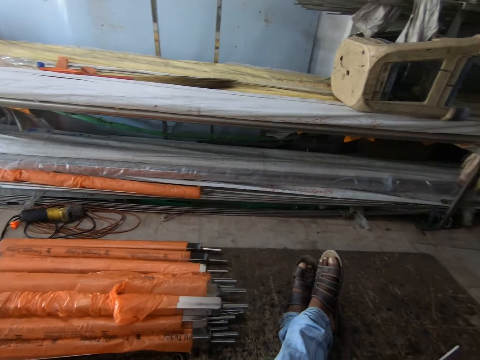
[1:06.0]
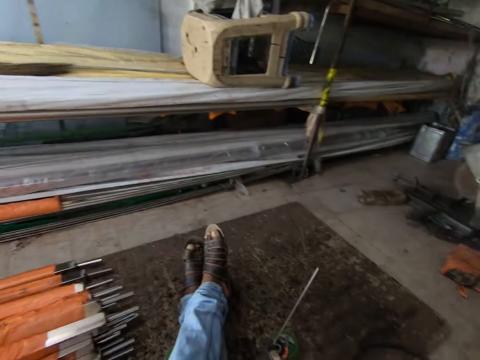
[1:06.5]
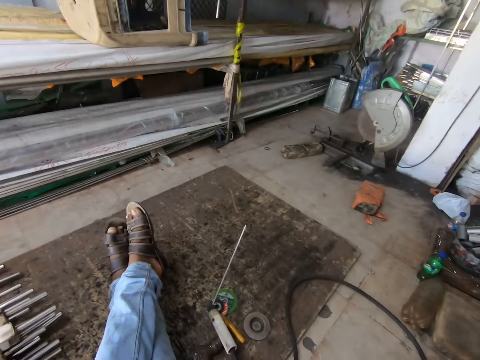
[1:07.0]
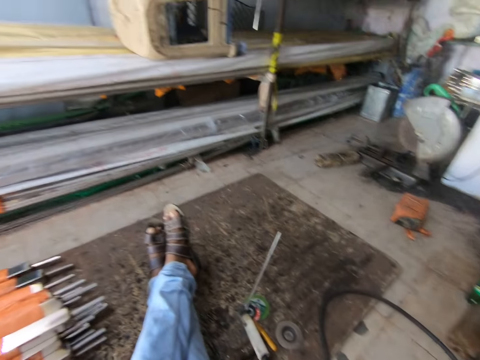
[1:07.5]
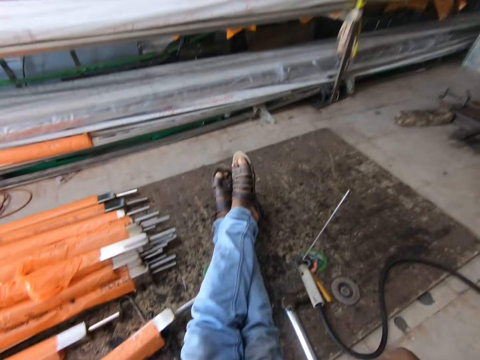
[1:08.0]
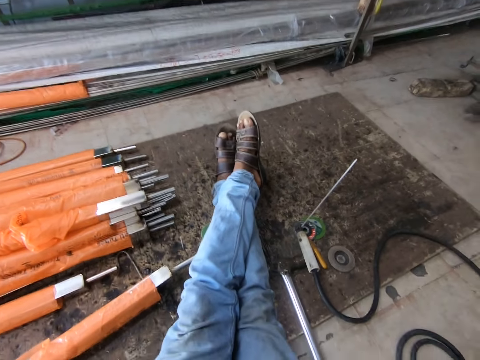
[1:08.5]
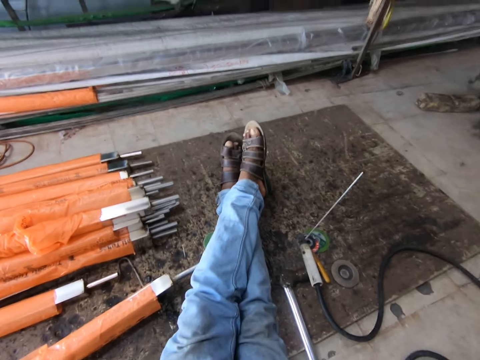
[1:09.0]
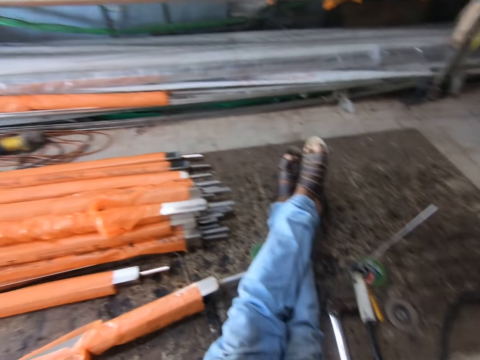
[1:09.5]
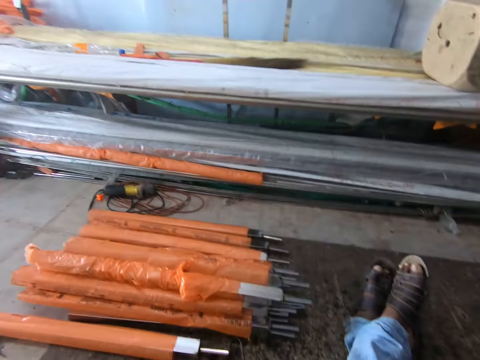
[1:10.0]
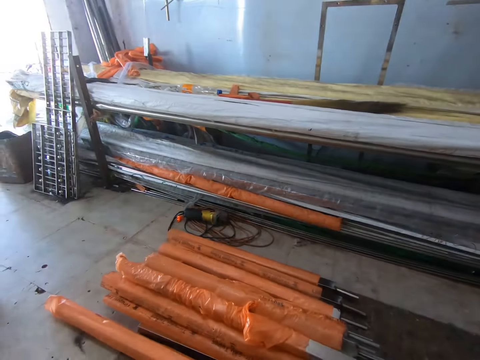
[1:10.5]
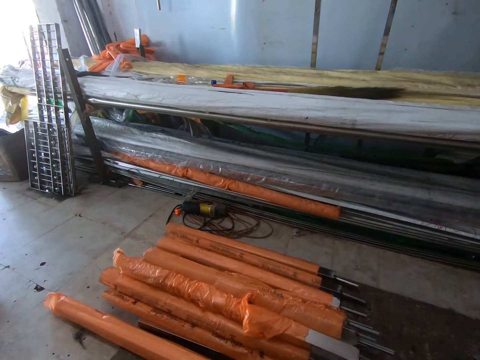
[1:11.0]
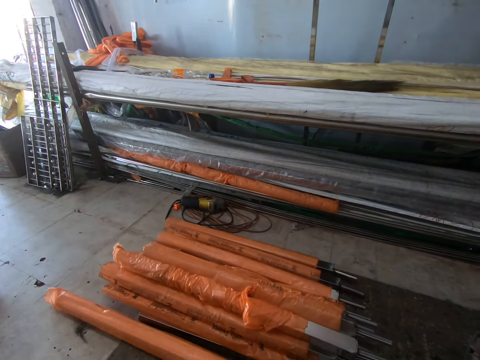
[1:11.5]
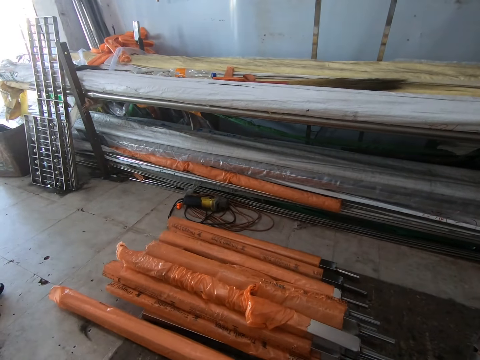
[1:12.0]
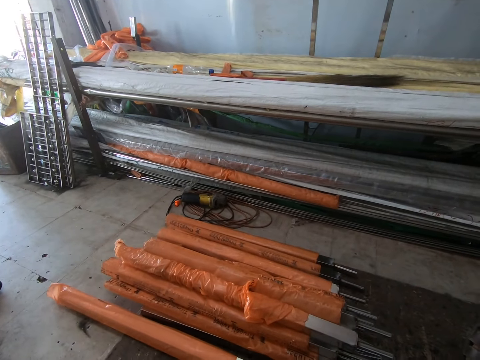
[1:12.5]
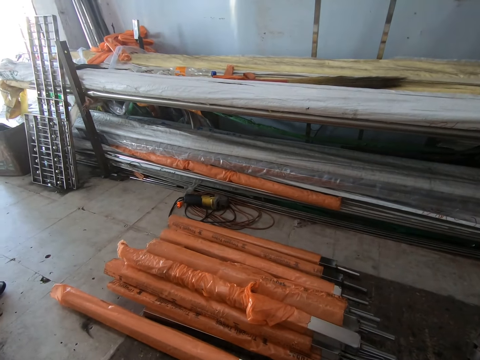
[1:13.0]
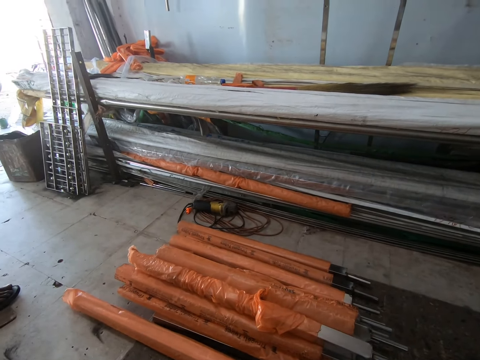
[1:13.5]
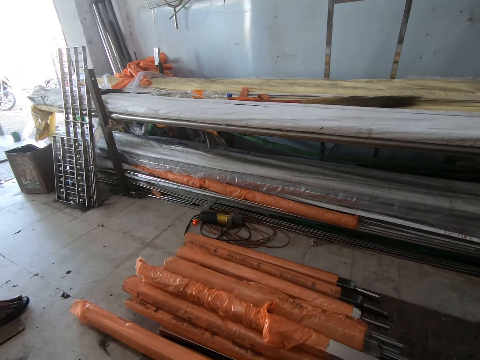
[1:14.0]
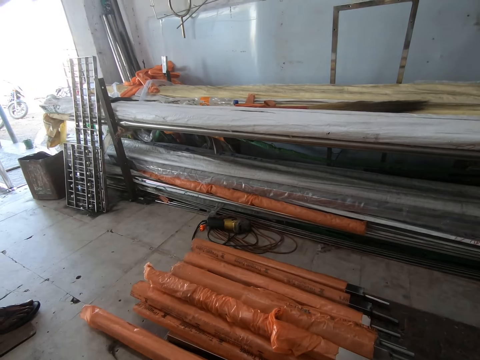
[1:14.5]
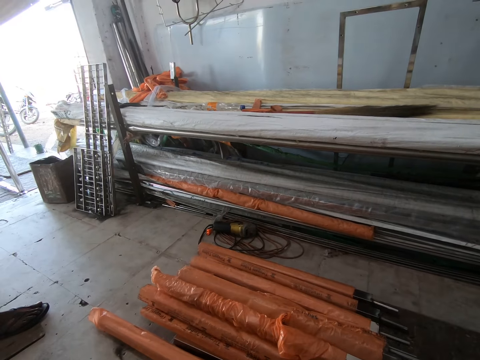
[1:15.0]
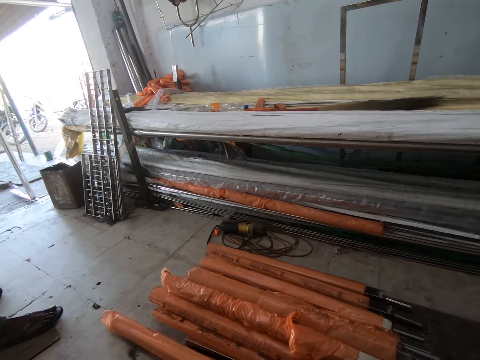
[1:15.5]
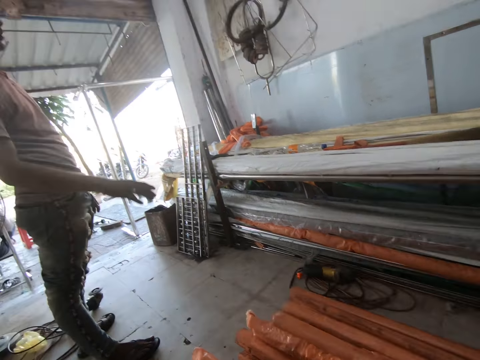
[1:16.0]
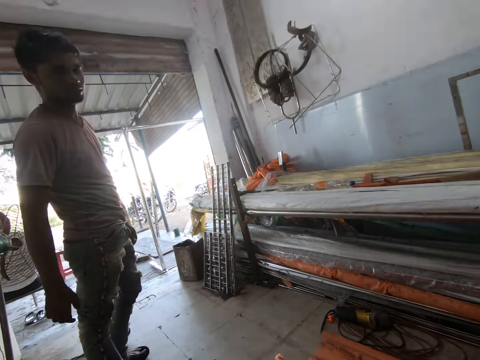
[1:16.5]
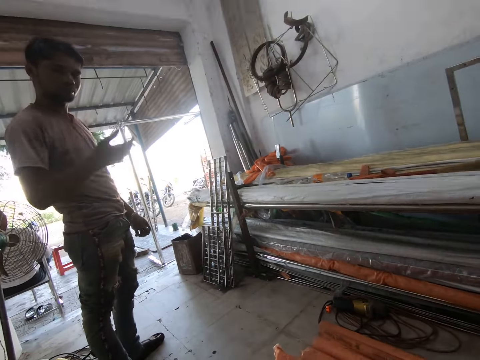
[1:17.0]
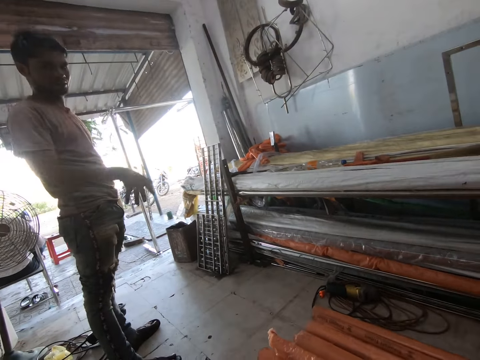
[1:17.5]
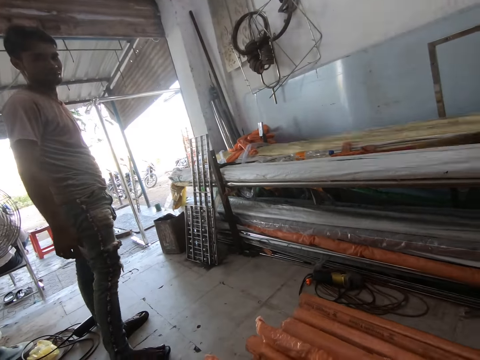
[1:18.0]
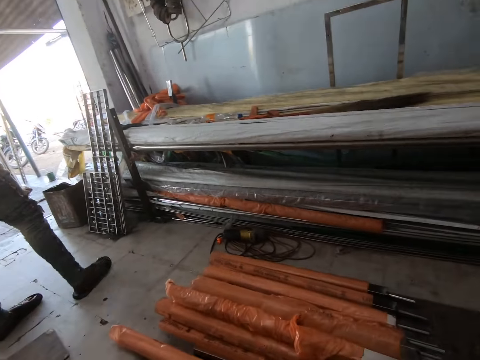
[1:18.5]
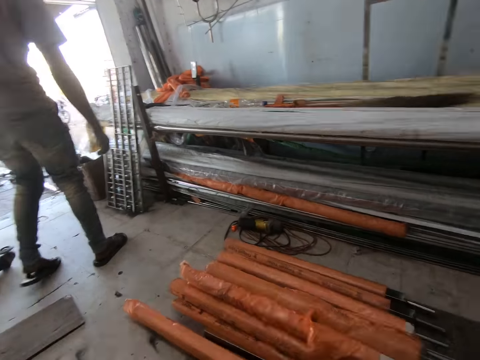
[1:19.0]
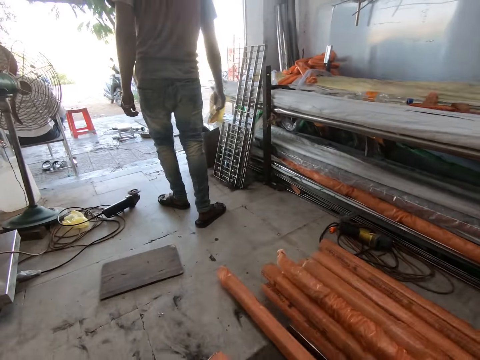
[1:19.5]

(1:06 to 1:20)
The camera wearer interacts with a man. They interact with the man.

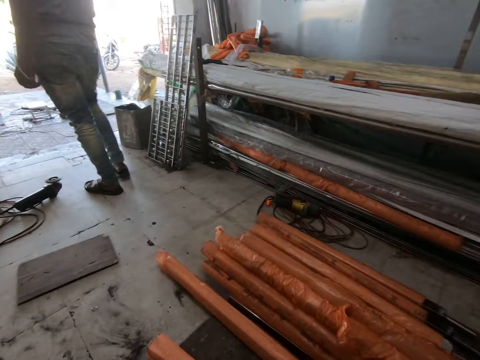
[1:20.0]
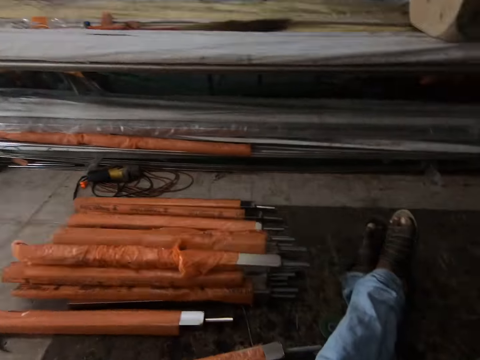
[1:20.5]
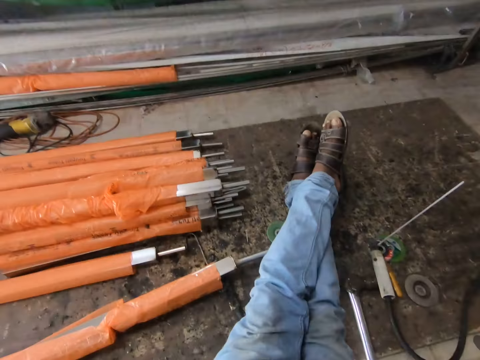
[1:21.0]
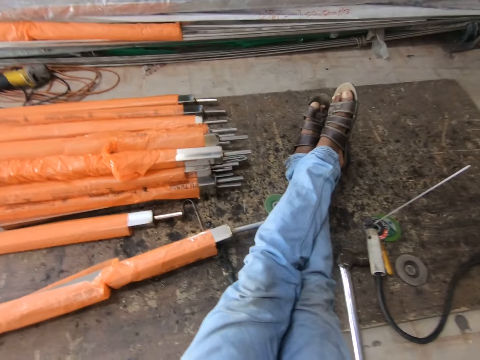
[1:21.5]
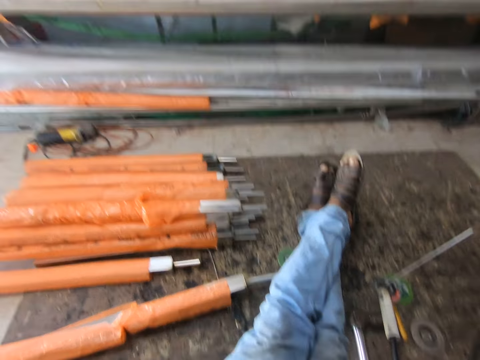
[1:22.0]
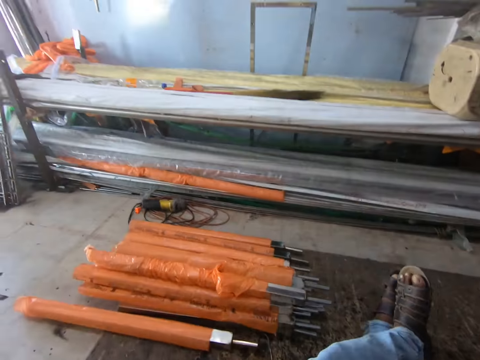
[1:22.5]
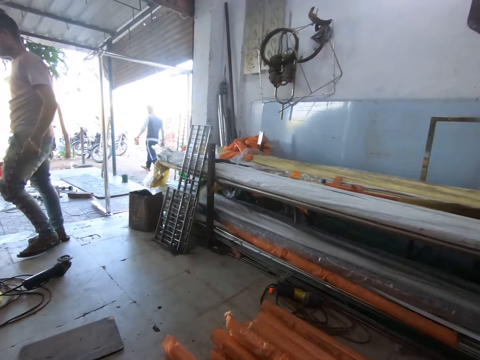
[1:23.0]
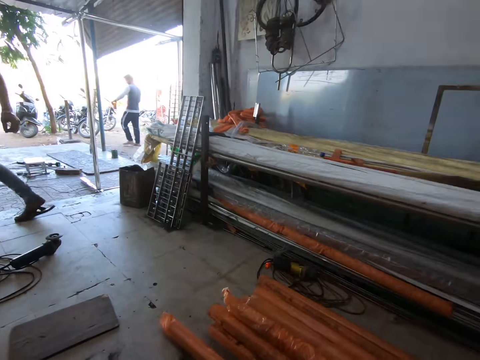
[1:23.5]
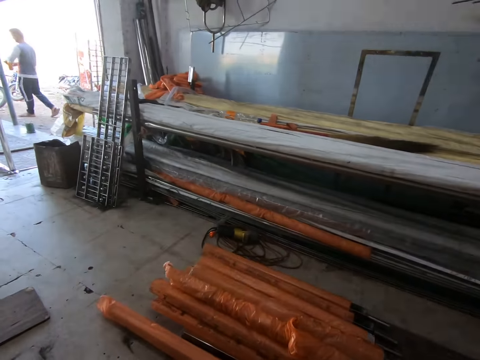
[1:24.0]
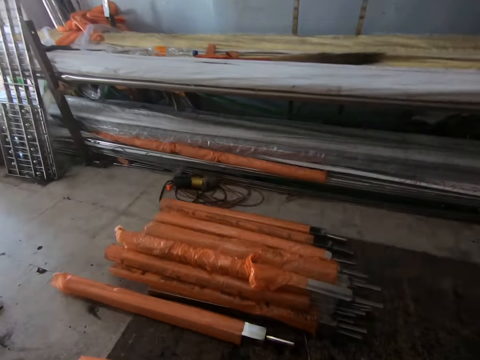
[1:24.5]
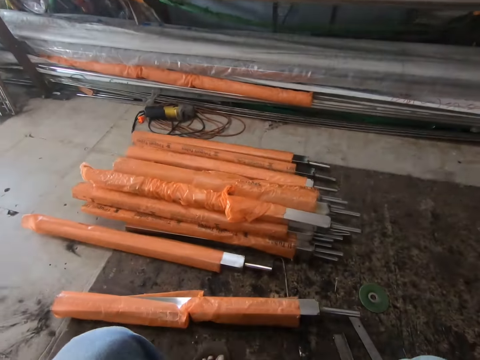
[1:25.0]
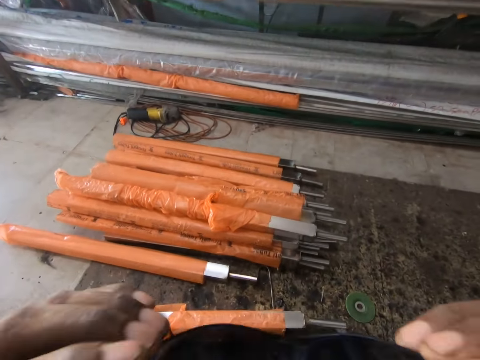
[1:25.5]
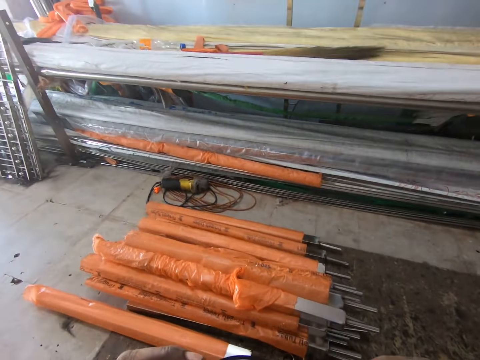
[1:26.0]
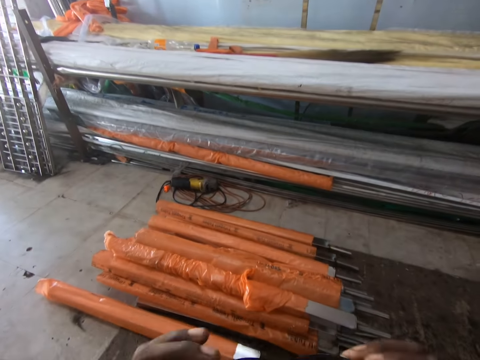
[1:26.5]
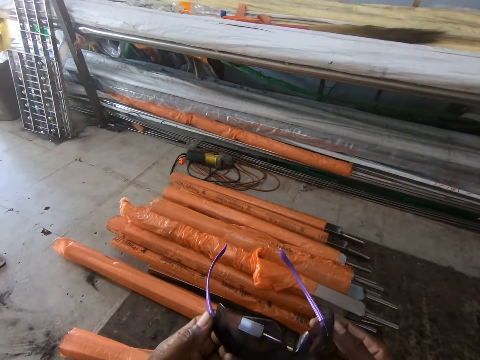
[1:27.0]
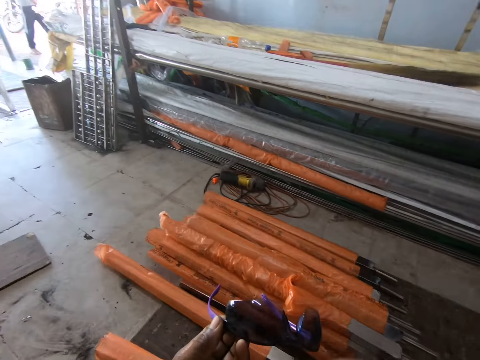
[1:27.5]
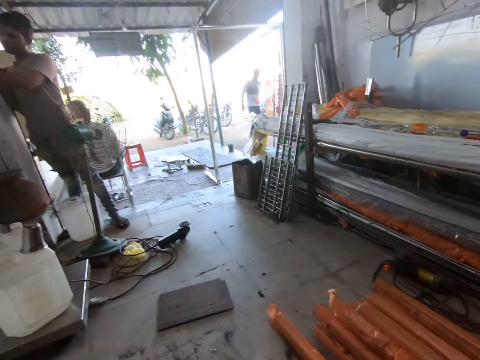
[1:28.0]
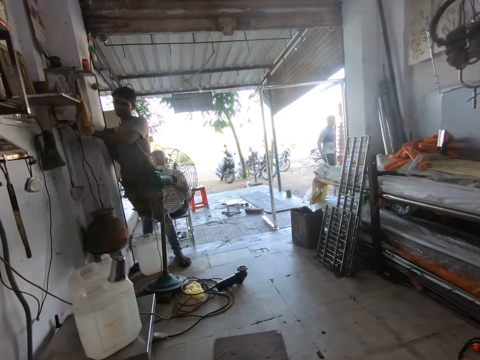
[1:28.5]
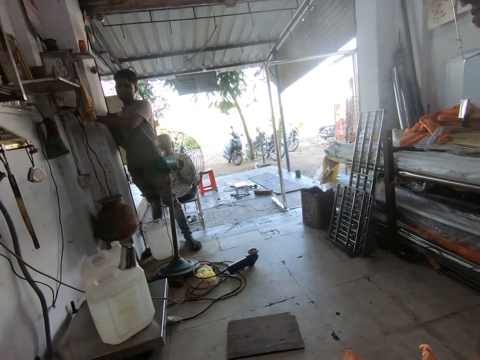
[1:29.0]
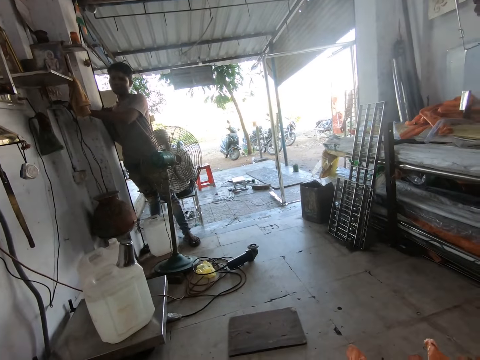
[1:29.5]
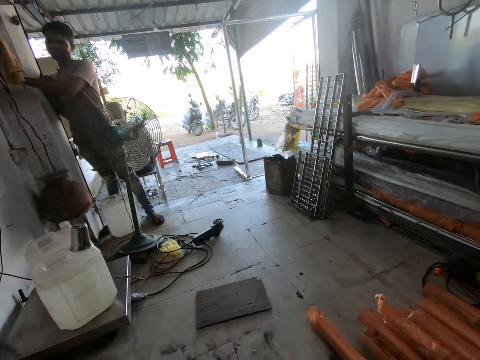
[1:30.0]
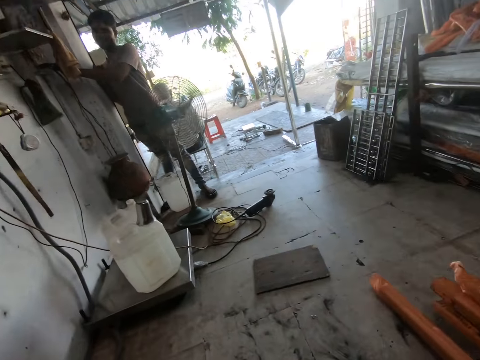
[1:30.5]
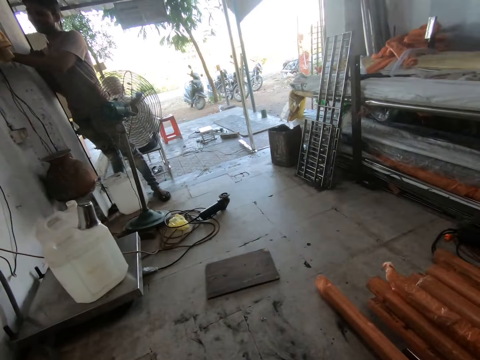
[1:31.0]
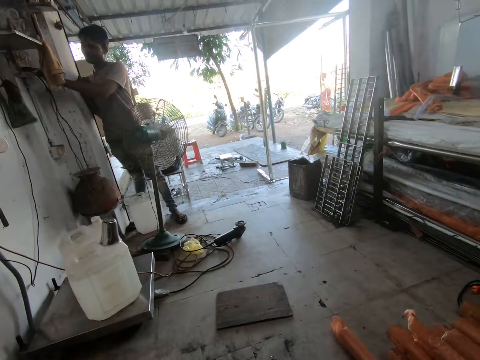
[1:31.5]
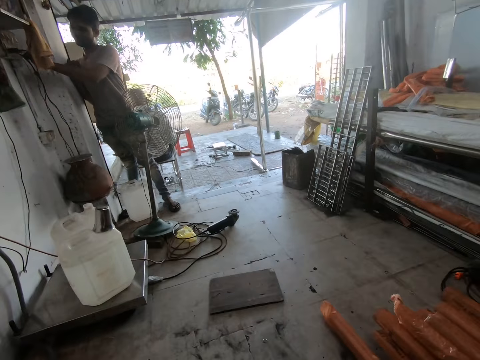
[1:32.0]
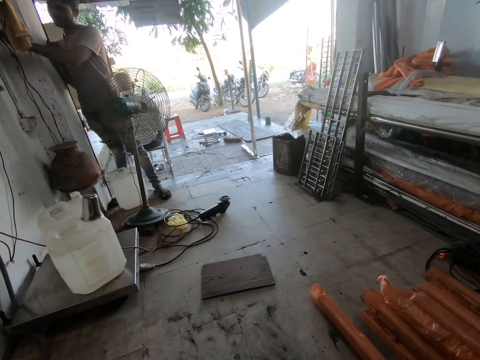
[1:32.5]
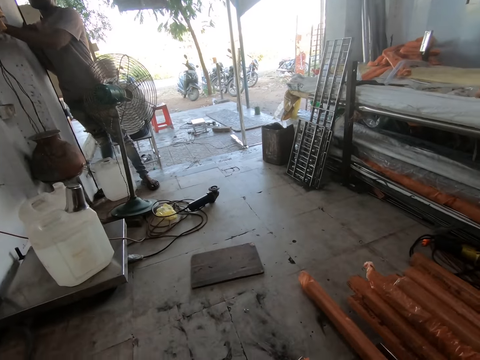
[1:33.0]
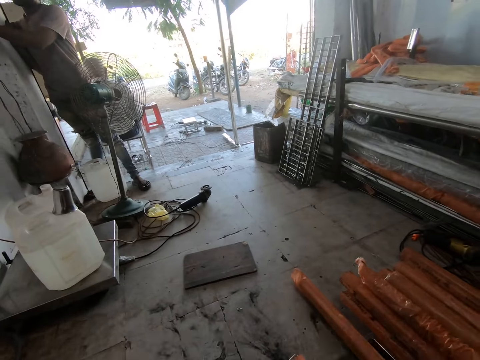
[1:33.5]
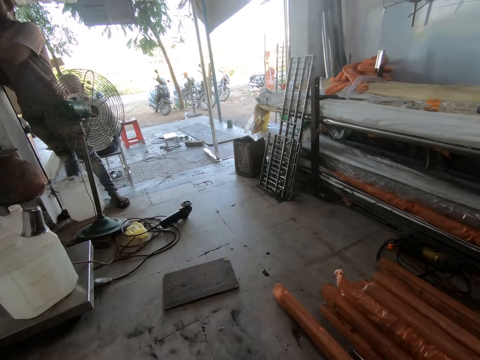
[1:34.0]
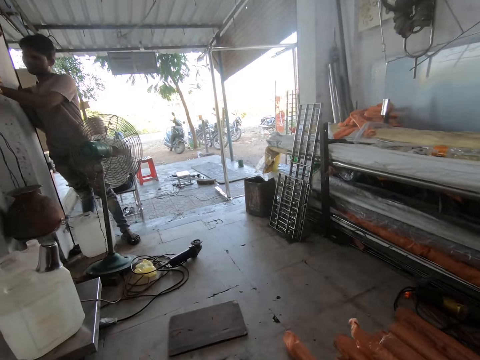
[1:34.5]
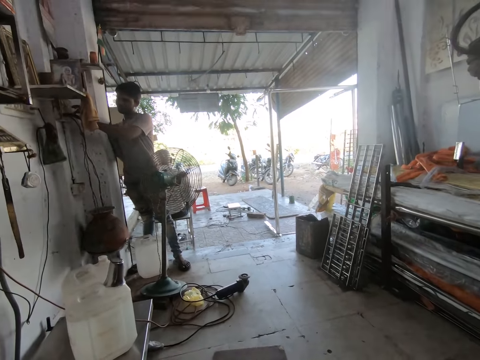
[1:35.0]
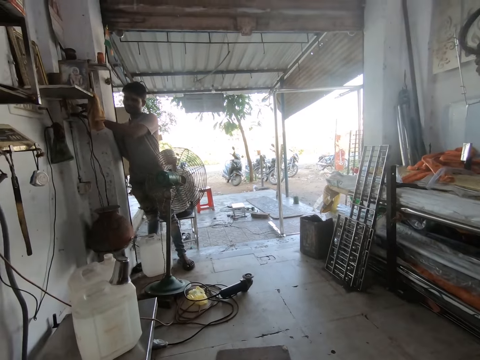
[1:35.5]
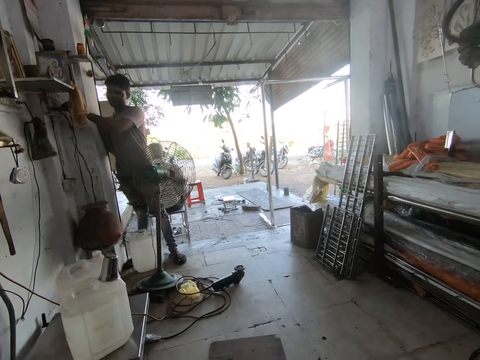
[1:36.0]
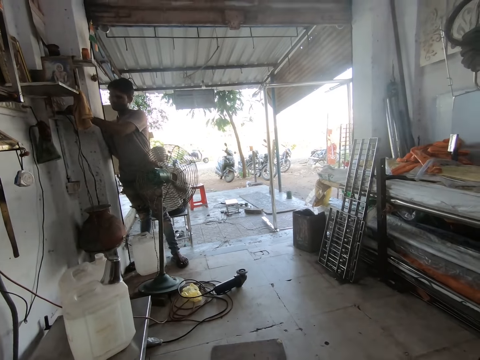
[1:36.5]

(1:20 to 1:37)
The camera wearer looks around the workshop. They interact with a man. They inspect the sunglasses. They interact with the man.
